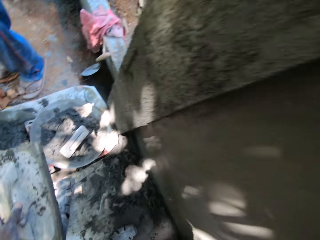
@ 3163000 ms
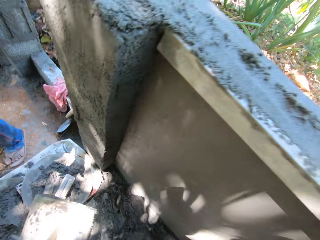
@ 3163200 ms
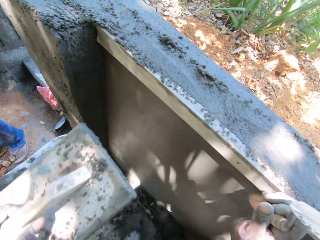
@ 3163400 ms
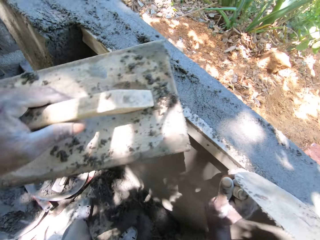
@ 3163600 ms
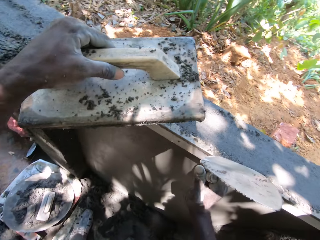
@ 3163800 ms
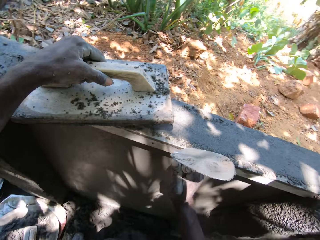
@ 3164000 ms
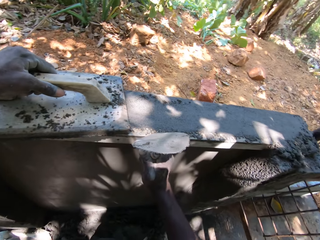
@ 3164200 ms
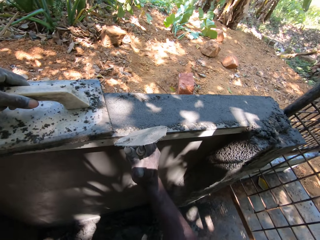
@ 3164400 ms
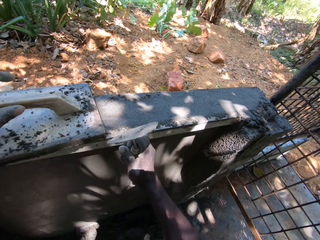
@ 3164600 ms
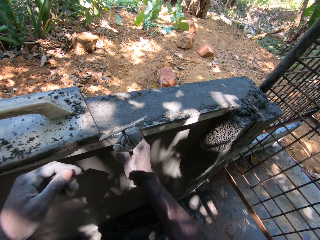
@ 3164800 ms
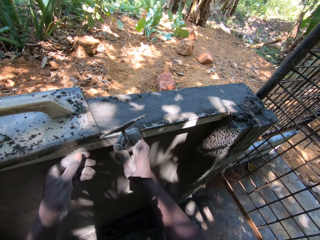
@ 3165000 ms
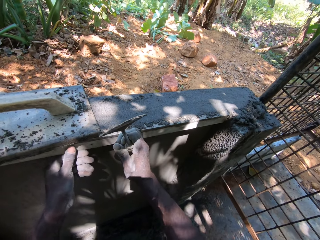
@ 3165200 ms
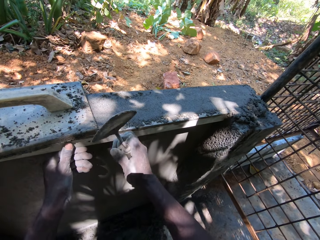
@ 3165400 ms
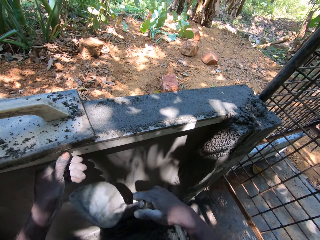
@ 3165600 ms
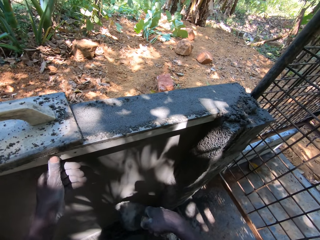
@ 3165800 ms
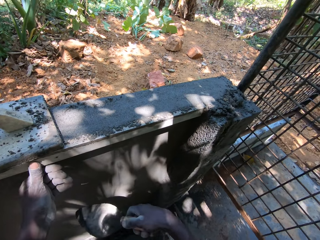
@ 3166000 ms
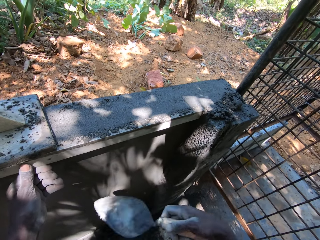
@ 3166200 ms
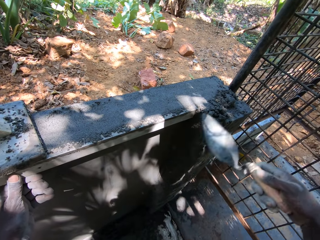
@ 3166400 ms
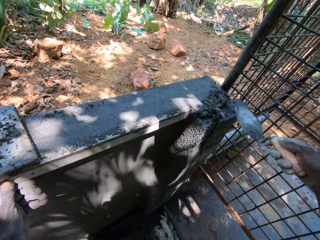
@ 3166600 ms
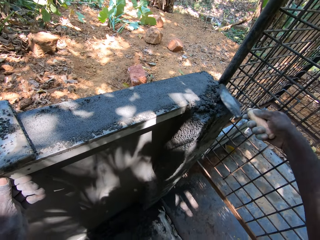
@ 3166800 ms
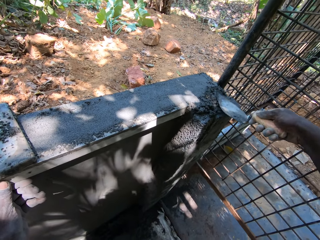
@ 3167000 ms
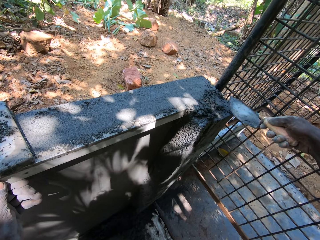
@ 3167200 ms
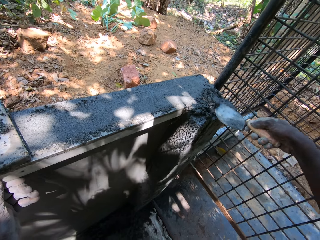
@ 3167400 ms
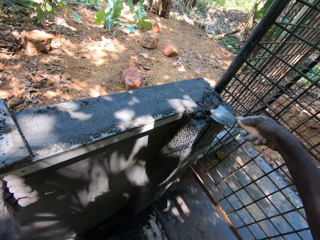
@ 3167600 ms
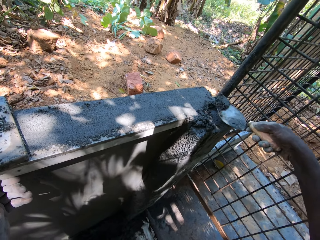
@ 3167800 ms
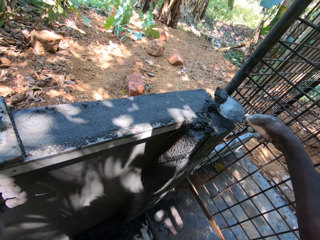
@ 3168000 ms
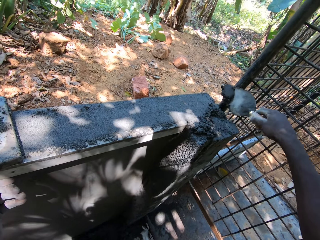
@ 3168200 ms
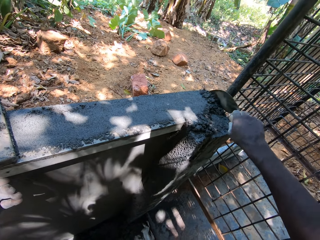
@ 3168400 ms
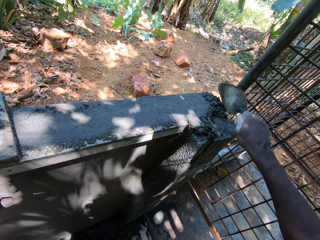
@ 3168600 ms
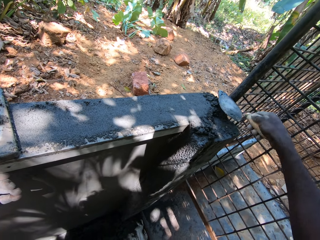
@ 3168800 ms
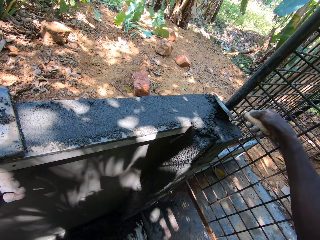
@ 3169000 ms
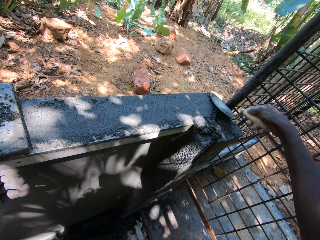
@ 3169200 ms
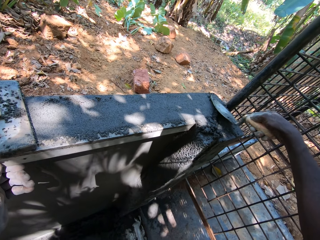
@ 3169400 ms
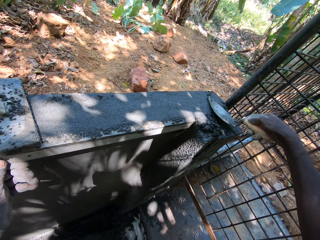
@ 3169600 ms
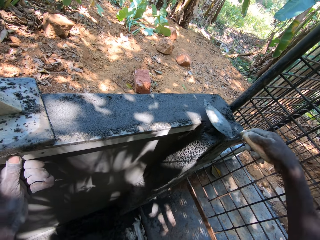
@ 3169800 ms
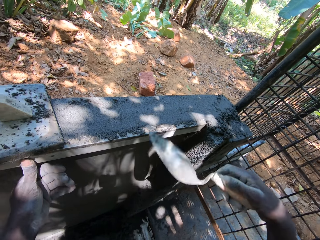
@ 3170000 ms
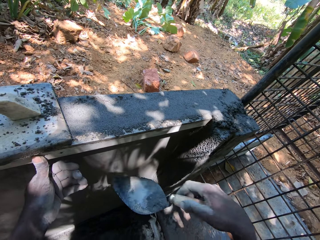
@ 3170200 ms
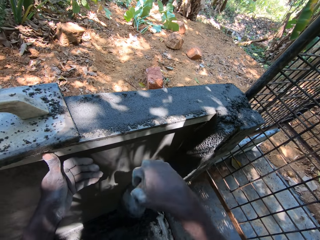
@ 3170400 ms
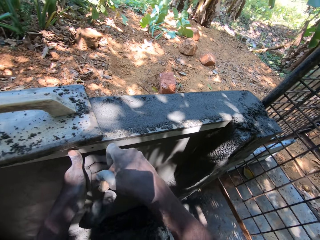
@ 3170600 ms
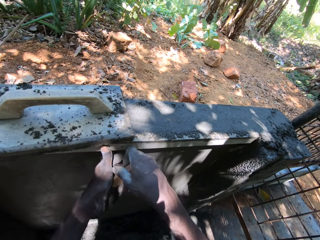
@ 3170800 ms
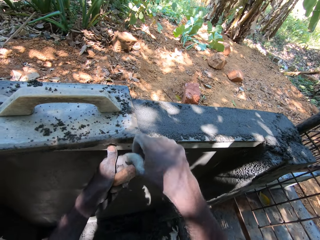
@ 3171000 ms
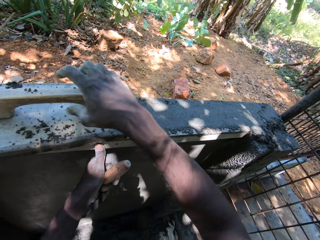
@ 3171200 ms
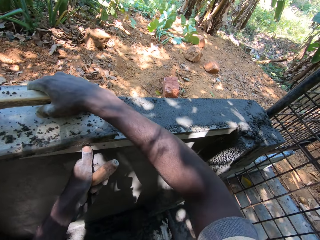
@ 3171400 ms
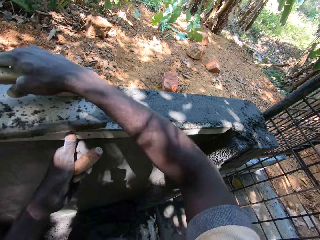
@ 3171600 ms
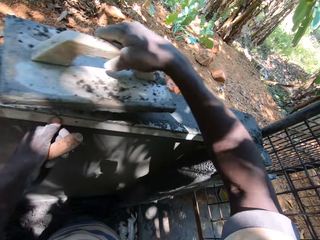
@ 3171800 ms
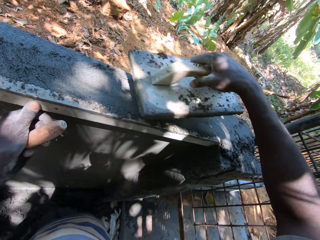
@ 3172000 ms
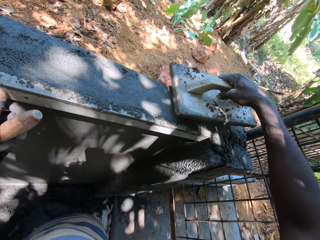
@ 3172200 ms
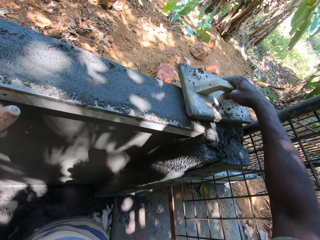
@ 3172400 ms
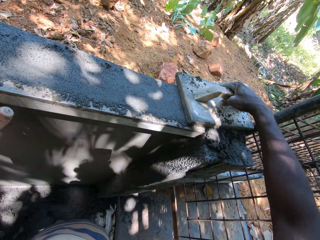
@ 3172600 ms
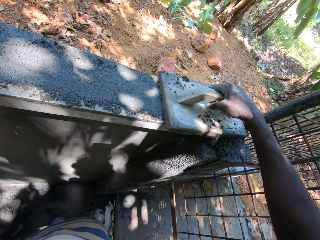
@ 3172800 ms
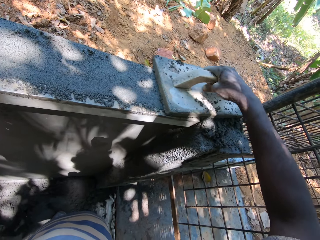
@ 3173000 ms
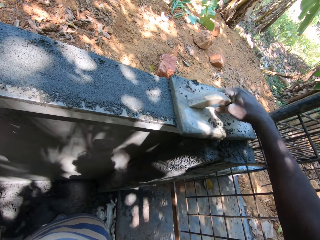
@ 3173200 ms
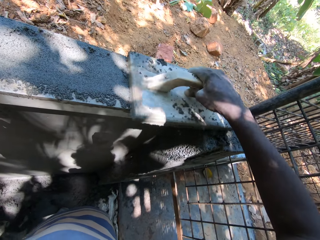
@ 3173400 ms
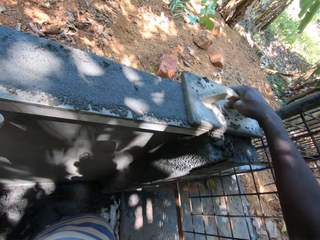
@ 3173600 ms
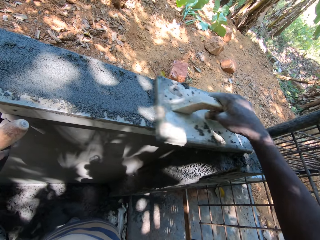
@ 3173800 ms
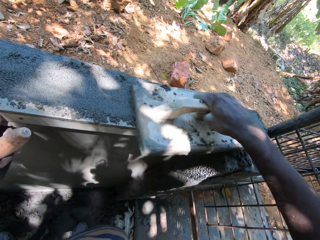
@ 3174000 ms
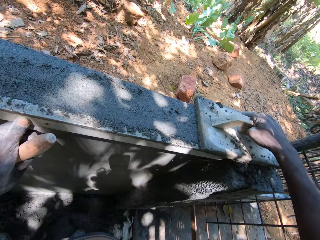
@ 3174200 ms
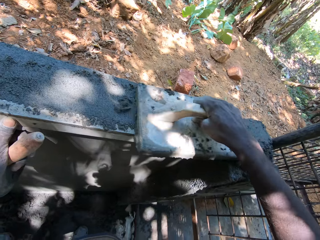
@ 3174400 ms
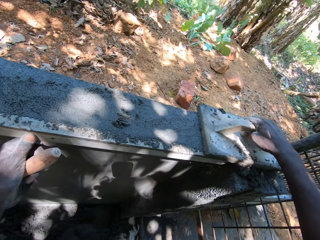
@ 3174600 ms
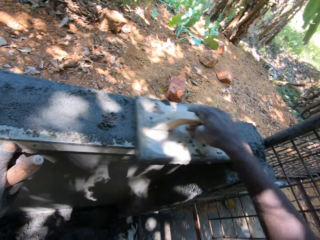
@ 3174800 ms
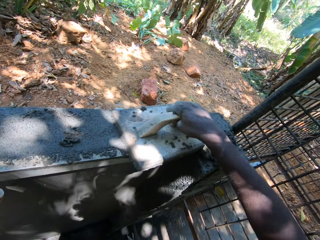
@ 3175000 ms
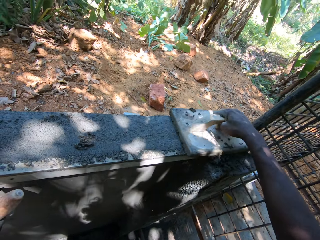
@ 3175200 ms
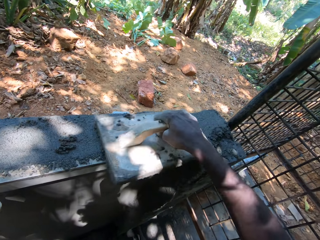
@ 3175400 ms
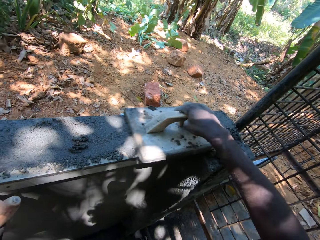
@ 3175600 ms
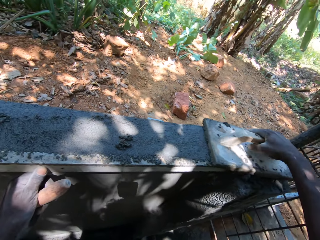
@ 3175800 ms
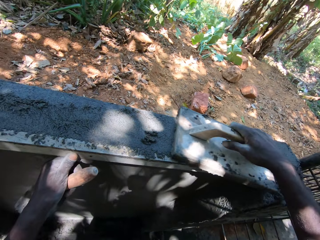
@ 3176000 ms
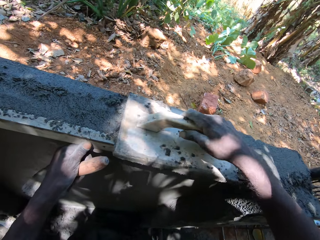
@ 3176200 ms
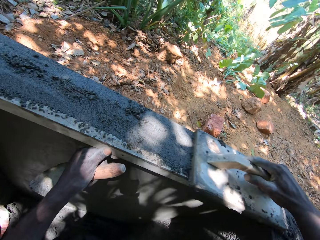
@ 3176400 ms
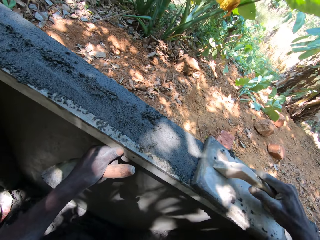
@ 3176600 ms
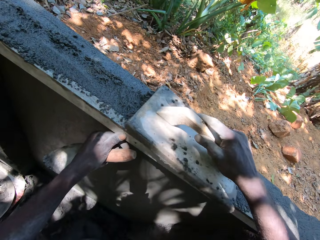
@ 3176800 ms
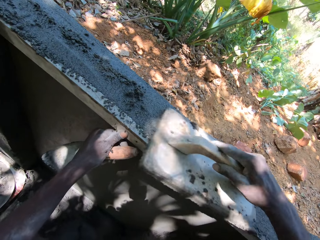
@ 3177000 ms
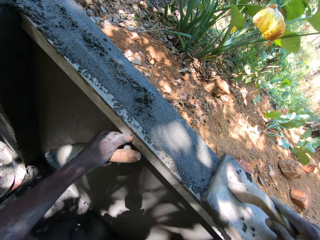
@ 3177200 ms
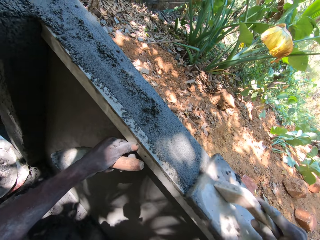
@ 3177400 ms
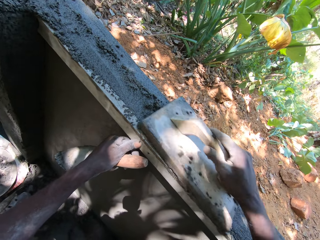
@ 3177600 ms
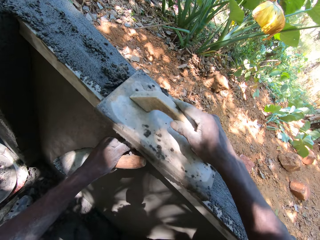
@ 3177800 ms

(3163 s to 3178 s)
The camera wearer drops the wooden trowel on the wall. He holds the piece of metal with his left hand. He smoothens the cement on the wall with the trowel in his right hand. He passes the trowel from his right hand to his left hand. He picks the wooden trowel from the wall with his right hand. He drops the wooden trowel on the wall. He smoothens the cement on the wall with the wooden trowel in his right hand.

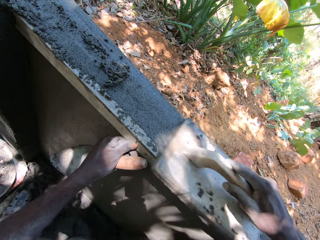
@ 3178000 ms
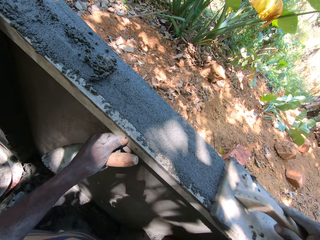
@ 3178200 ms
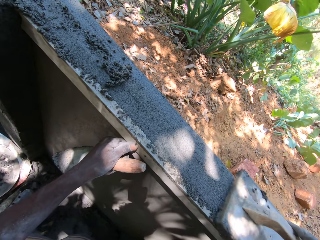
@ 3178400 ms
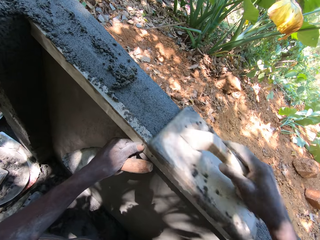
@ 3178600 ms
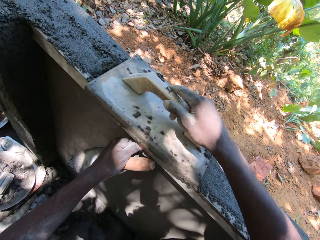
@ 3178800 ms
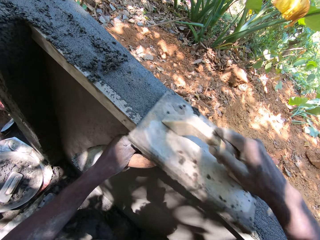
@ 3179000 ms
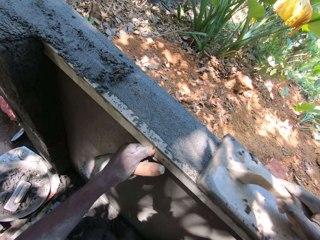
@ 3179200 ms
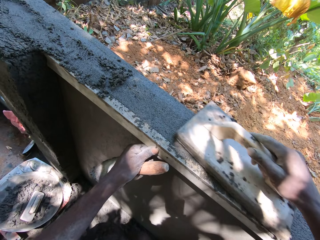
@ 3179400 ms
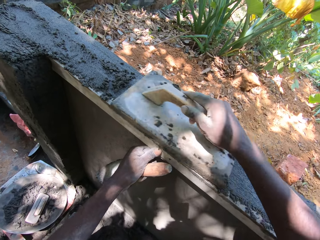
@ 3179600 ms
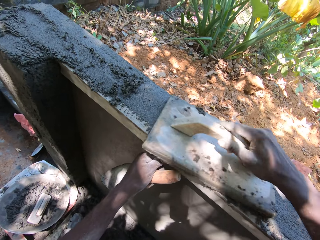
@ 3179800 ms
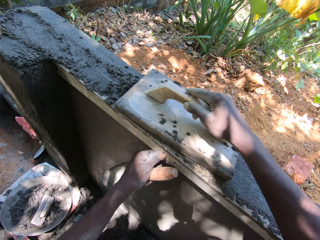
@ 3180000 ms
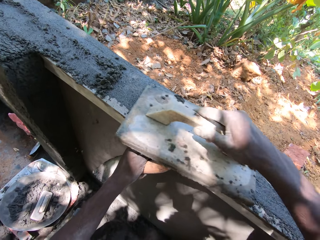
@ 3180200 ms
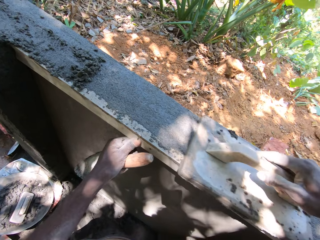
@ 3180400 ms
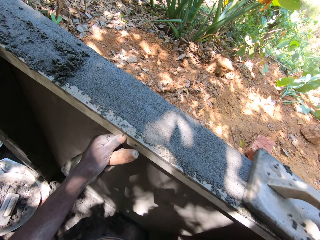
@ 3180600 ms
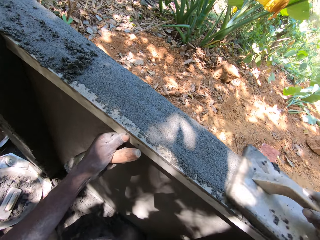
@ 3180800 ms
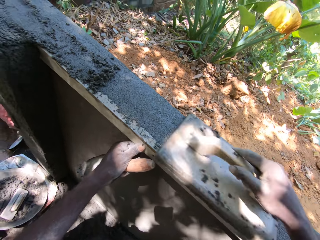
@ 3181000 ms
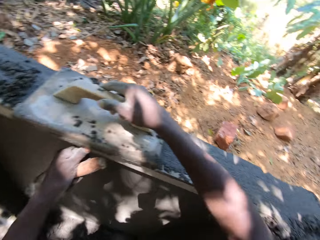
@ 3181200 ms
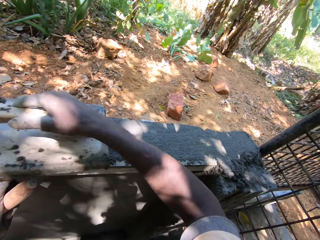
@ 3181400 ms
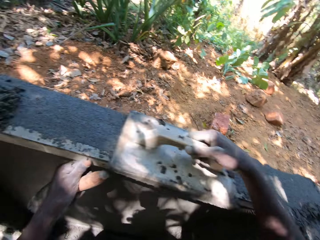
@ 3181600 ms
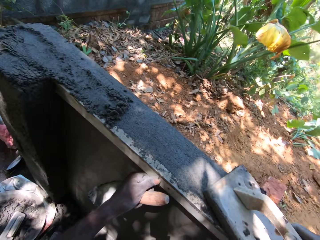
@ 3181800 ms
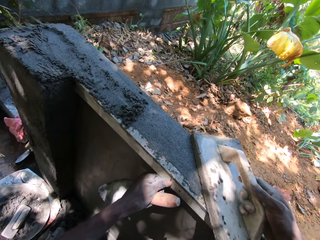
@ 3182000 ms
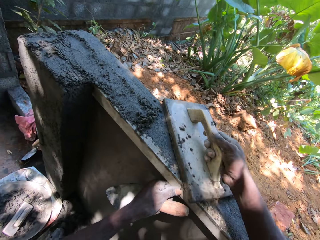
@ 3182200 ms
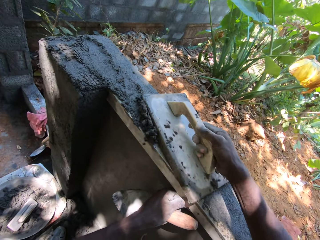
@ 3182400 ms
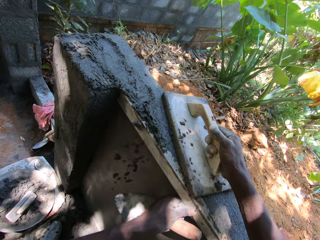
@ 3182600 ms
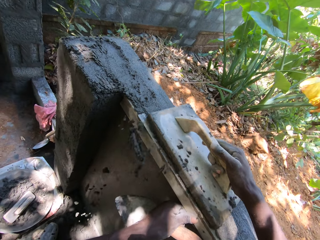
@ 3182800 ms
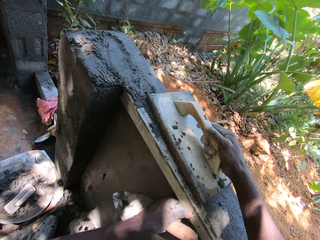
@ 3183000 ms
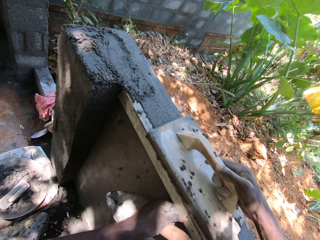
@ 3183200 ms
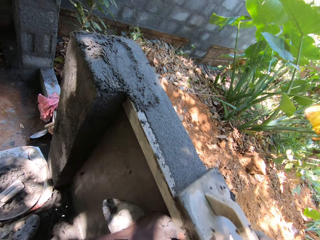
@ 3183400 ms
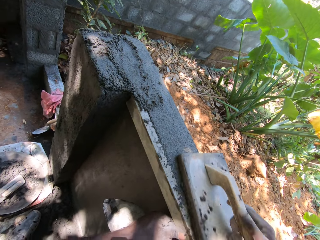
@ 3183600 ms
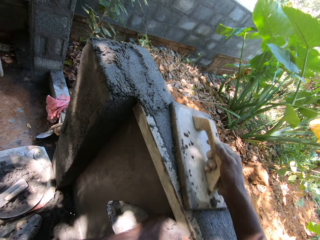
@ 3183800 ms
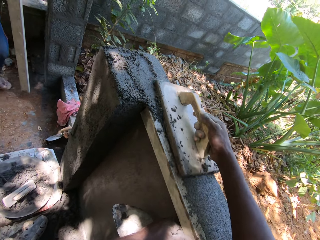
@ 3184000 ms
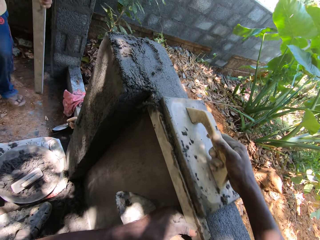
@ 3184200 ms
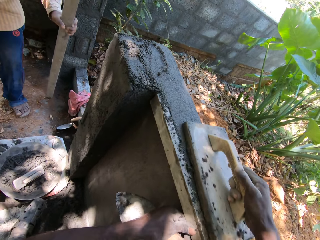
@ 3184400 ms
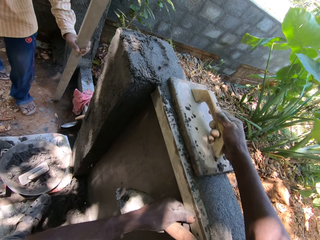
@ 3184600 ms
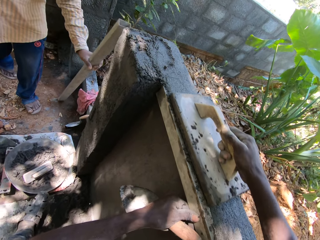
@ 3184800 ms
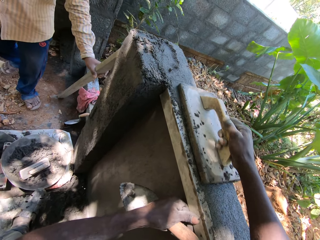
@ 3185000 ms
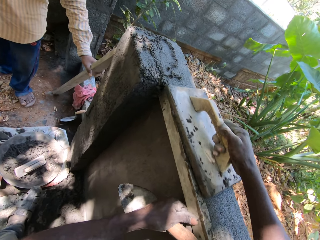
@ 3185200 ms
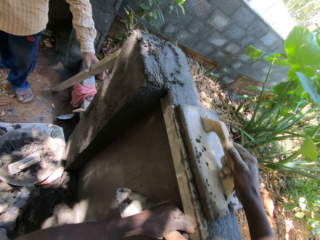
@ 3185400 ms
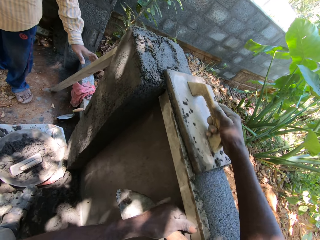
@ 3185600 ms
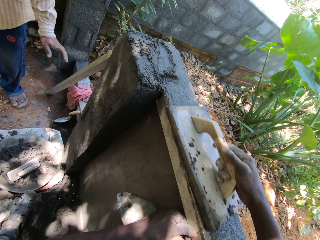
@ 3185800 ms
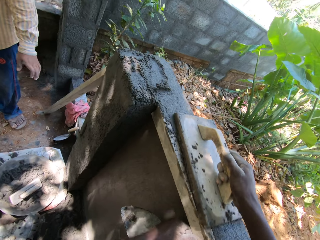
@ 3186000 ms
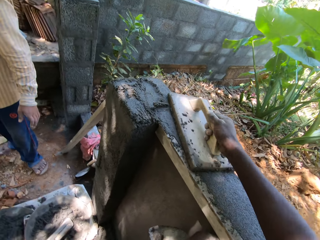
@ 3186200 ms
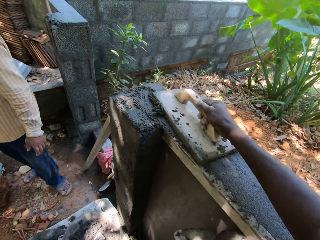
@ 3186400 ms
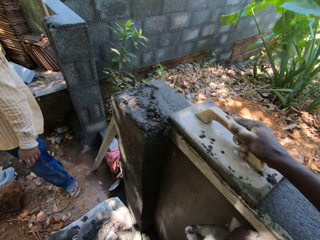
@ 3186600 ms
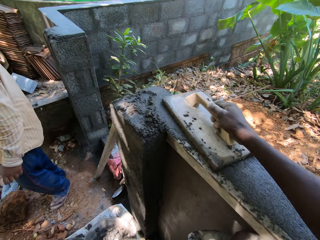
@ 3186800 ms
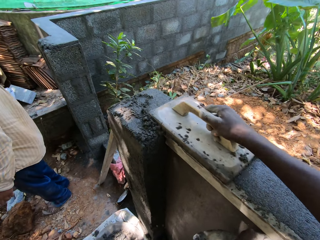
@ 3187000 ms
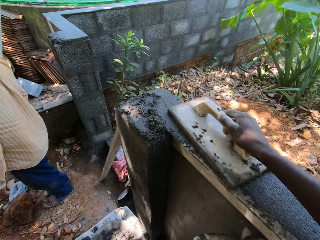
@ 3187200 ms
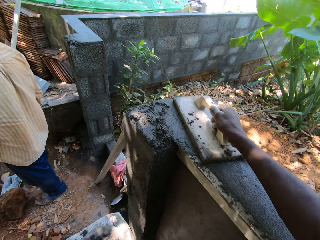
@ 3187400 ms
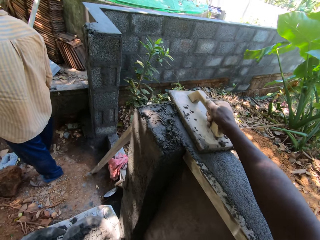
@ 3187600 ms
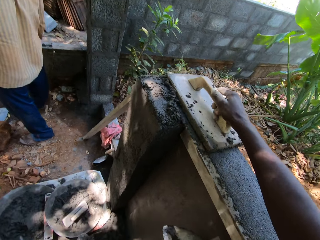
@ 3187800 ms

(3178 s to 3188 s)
A man leans the piece of metal or steel plank on the wall with his left hand. The camera wearer levels the cement mixture with the wooden trowel.
